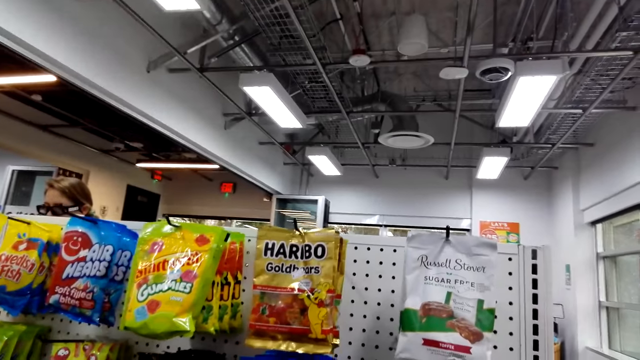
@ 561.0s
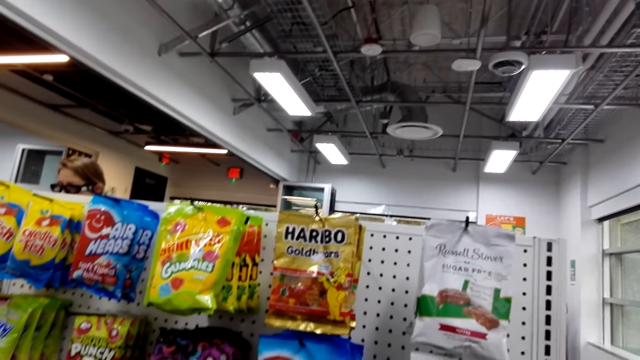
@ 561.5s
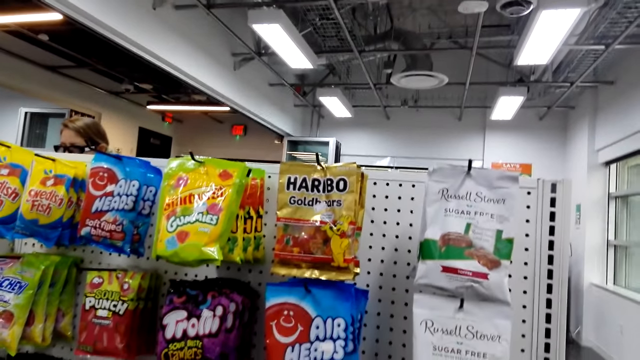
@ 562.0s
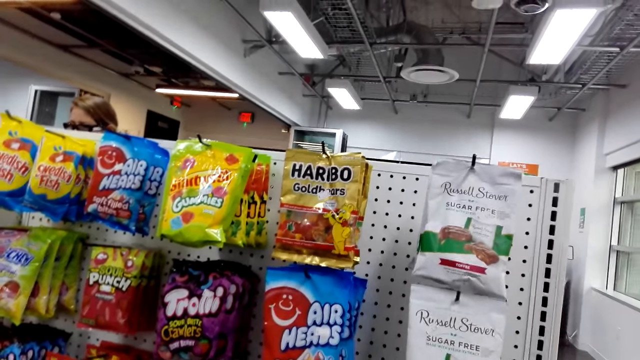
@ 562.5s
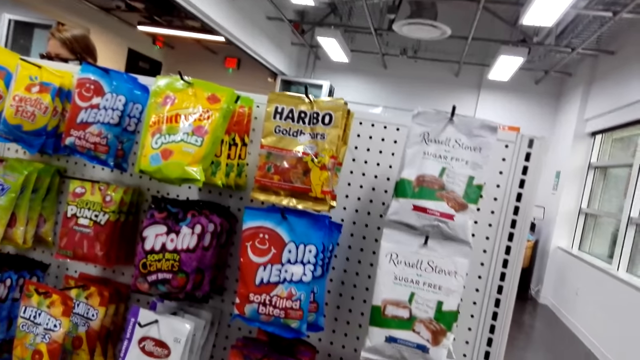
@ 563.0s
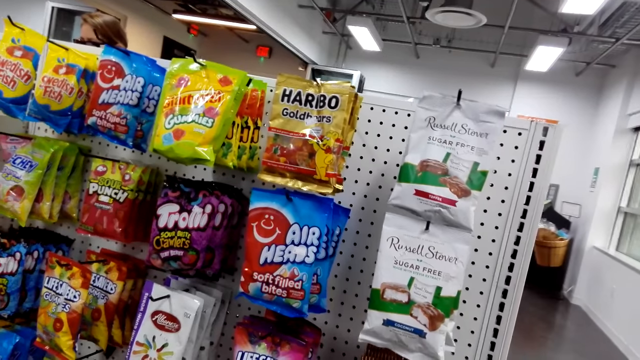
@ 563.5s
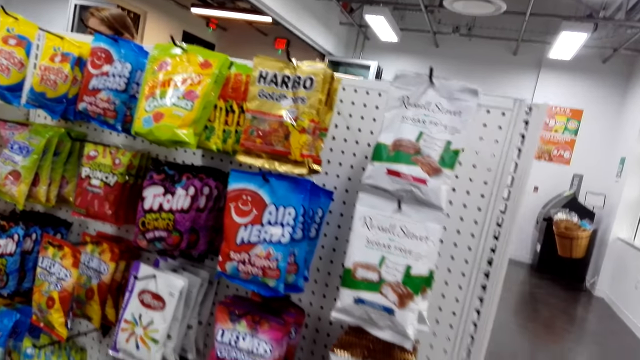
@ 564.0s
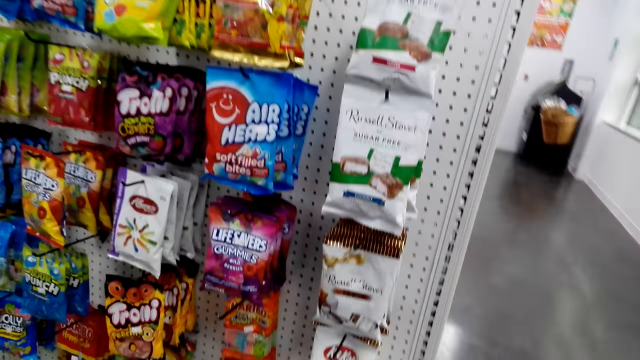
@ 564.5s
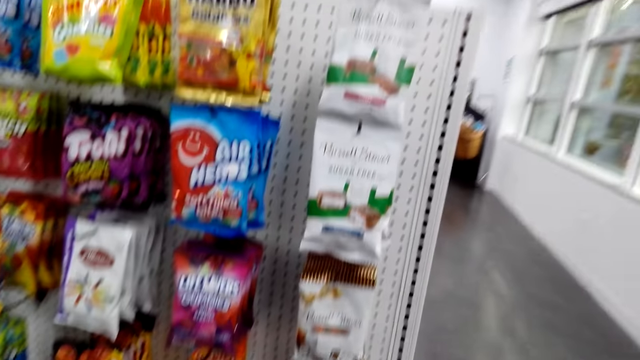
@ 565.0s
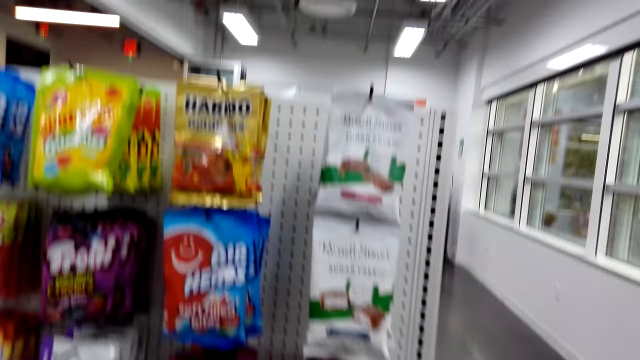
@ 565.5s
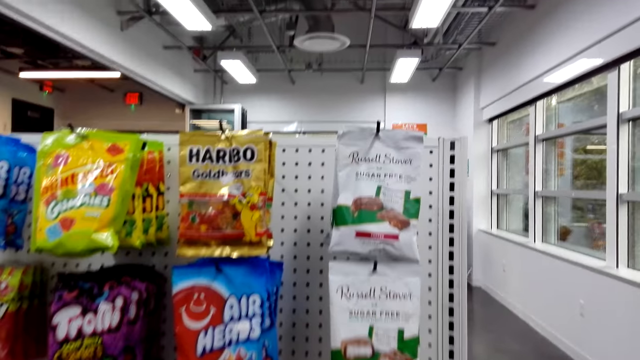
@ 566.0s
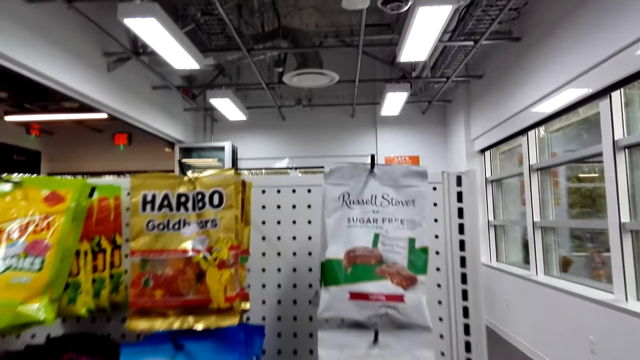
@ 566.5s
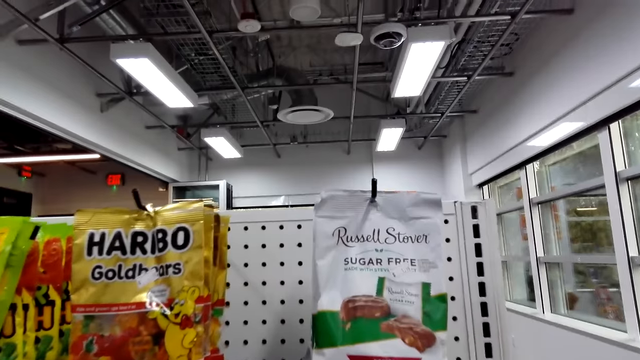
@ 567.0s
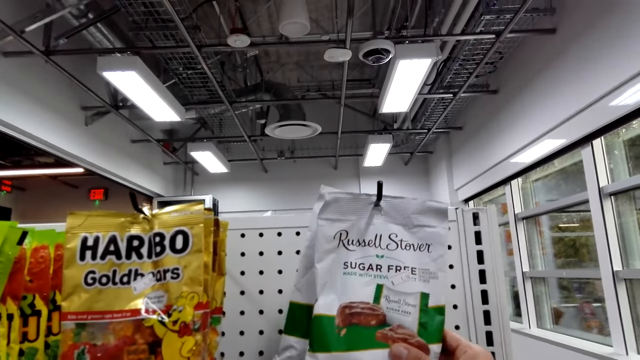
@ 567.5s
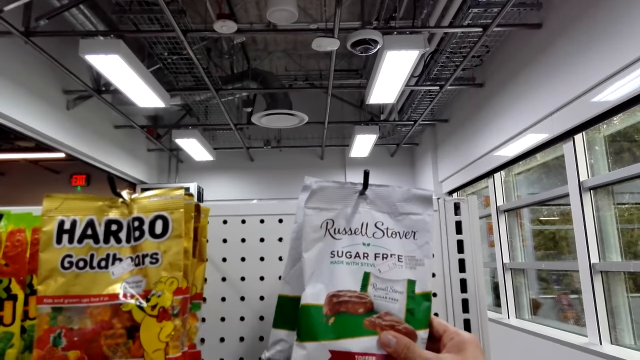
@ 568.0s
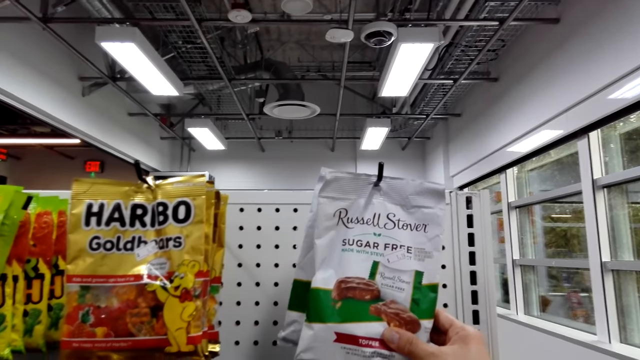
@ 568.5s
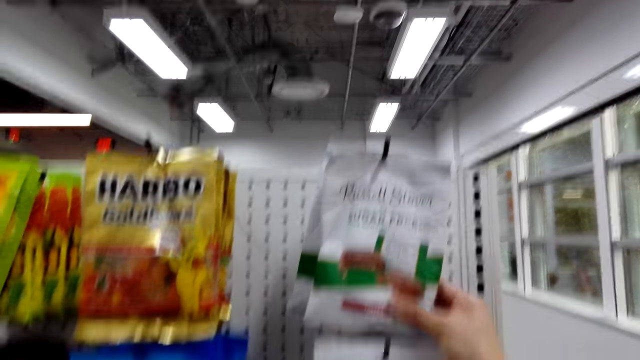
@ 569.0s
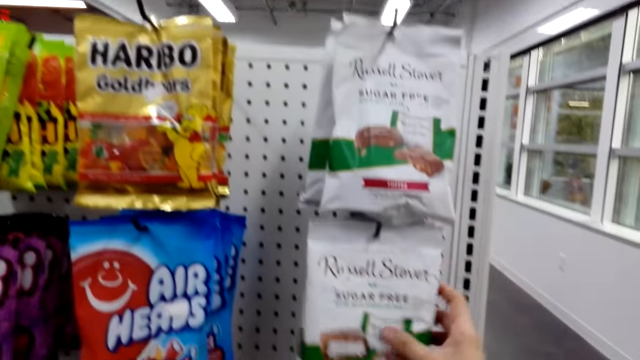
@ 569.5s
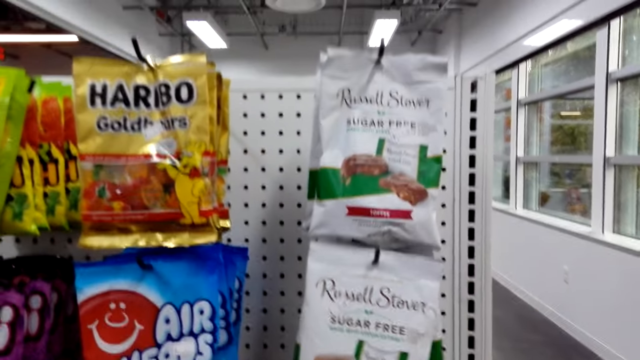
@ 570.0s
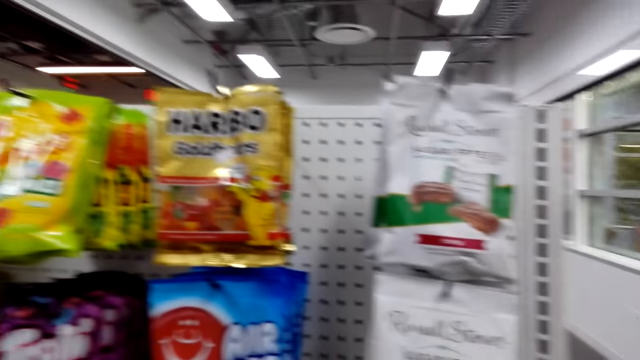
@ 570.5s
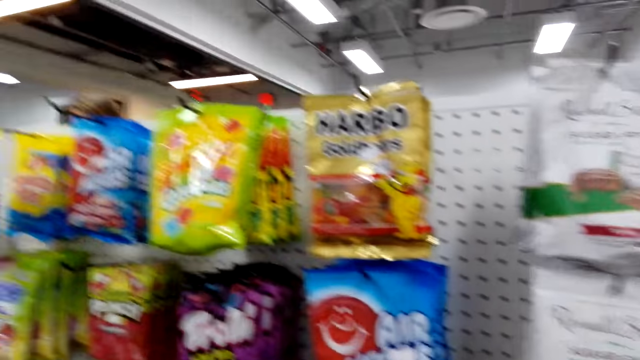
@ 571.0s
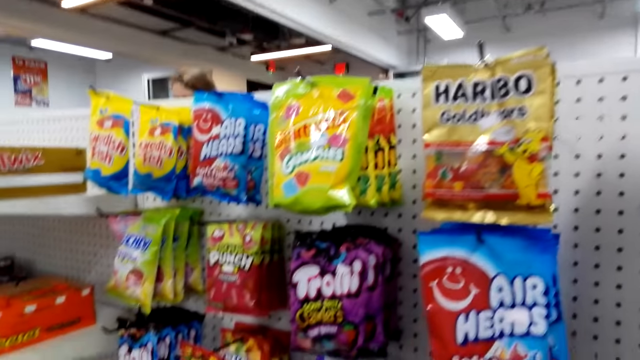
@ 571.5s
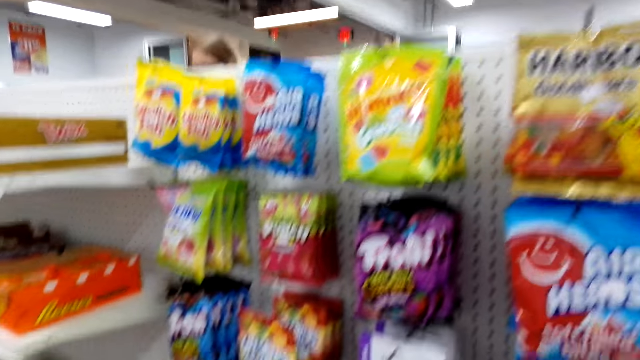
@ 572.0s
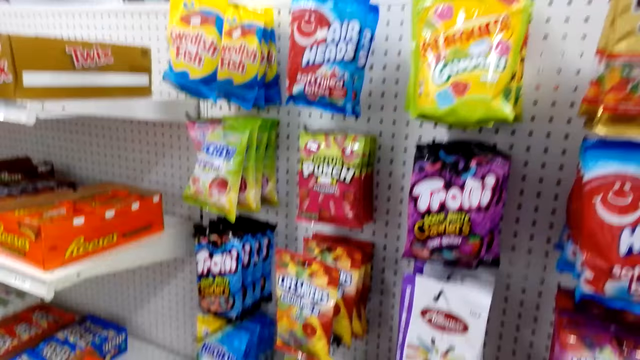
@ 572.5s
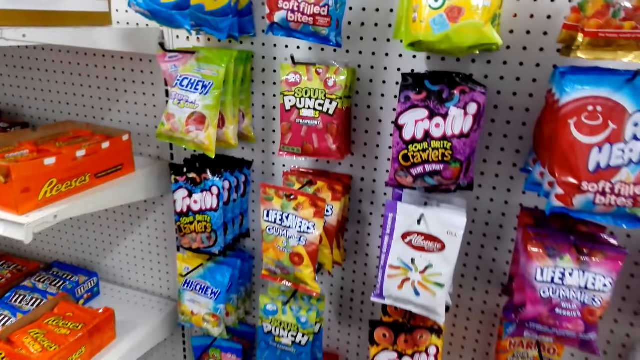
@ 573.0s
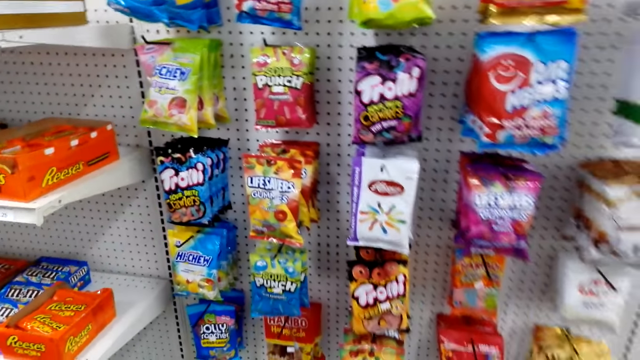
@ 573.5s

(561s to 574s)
The camera wearer touches something on the shelf. They speak. They touch toffee packs. They hold a packet of Russell Stover on the shelf. They move left.

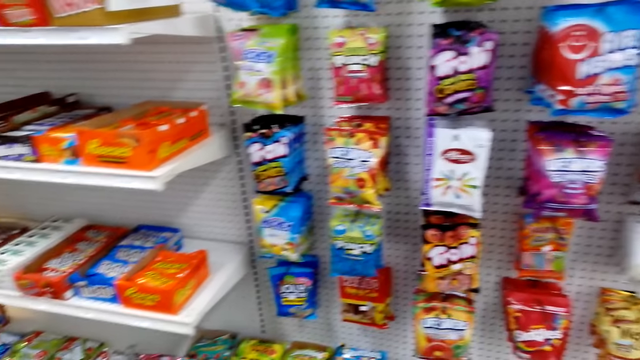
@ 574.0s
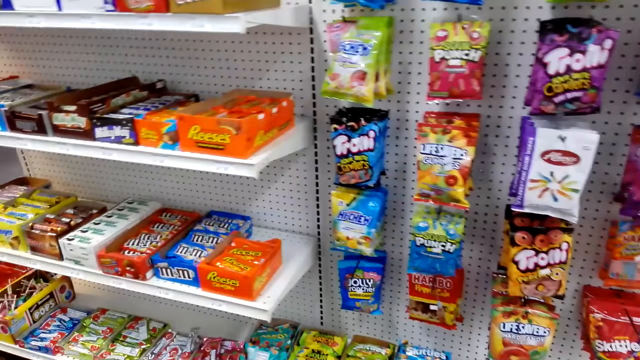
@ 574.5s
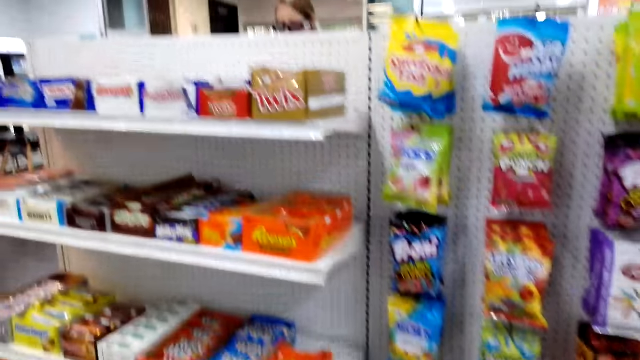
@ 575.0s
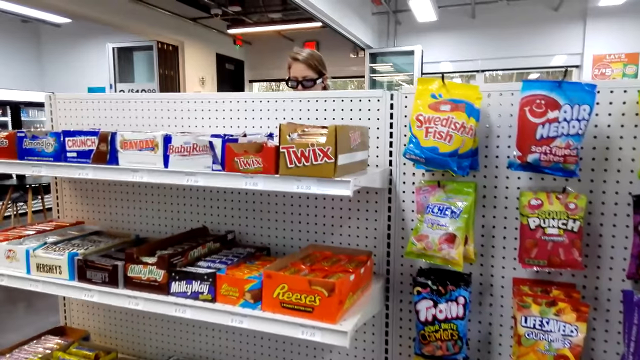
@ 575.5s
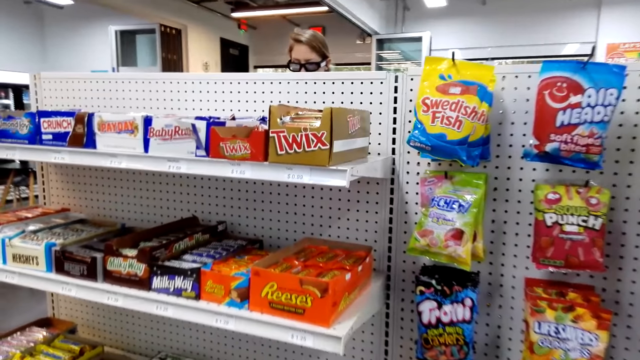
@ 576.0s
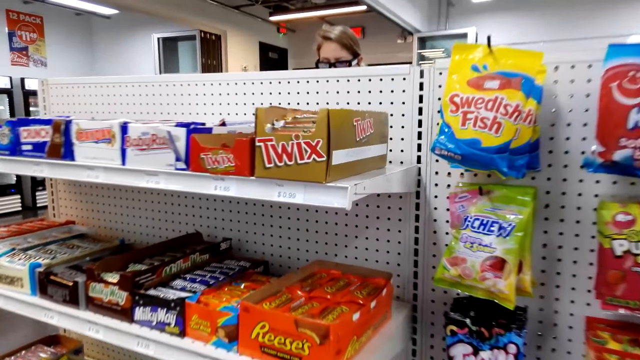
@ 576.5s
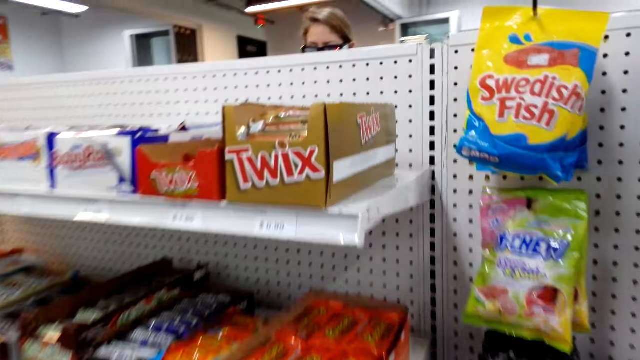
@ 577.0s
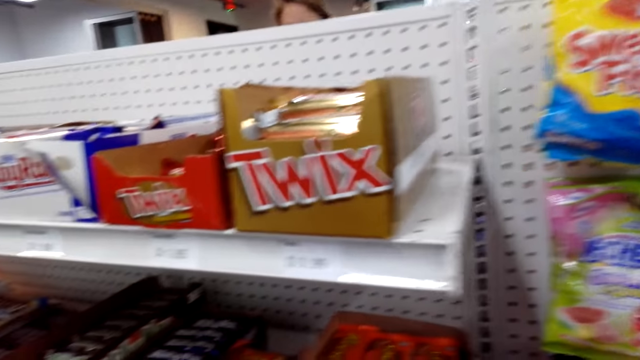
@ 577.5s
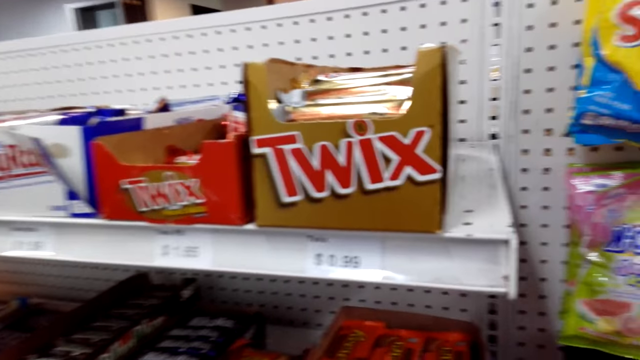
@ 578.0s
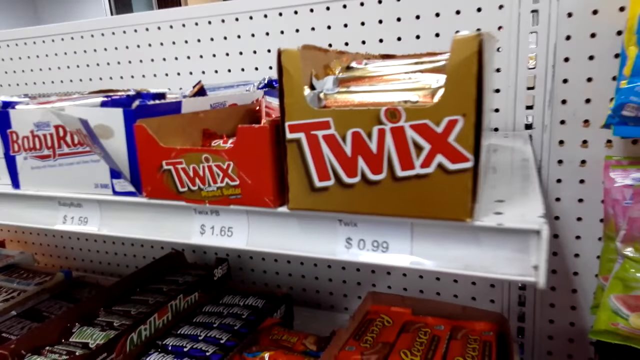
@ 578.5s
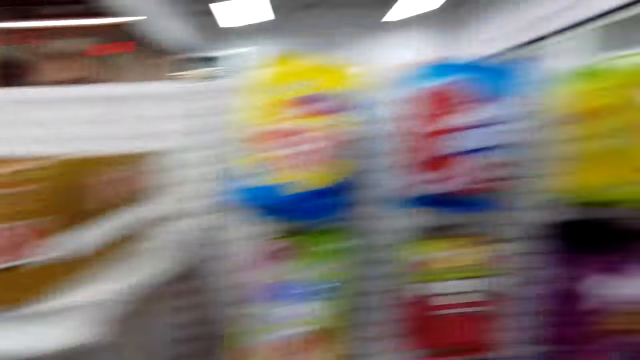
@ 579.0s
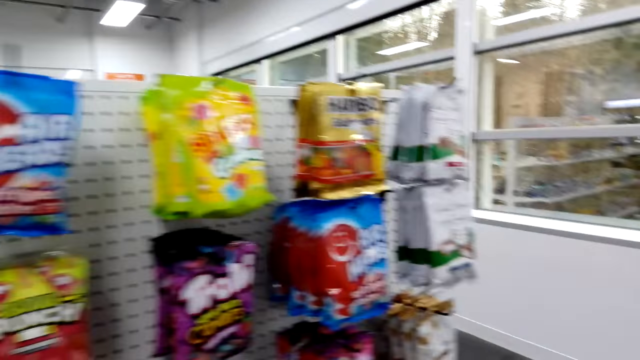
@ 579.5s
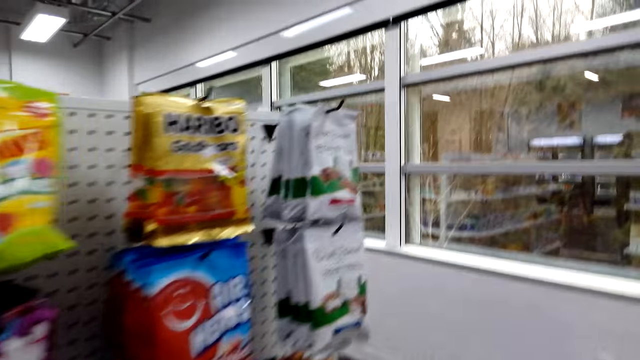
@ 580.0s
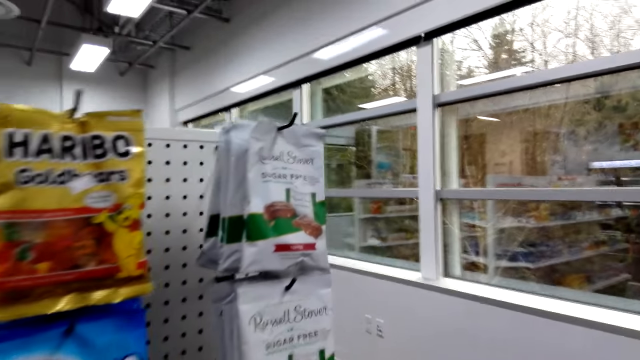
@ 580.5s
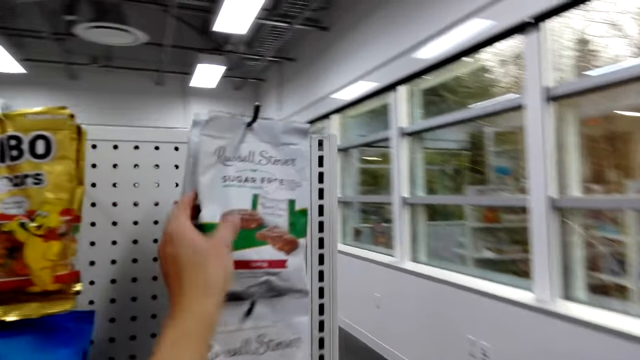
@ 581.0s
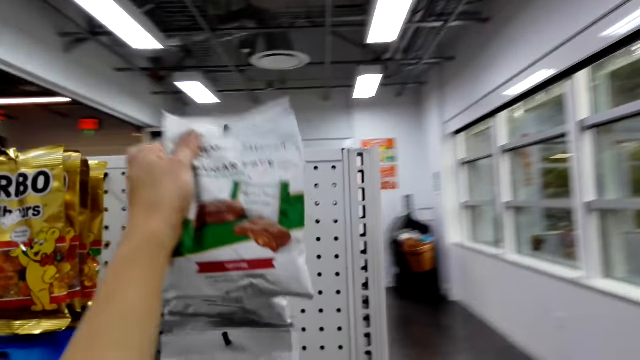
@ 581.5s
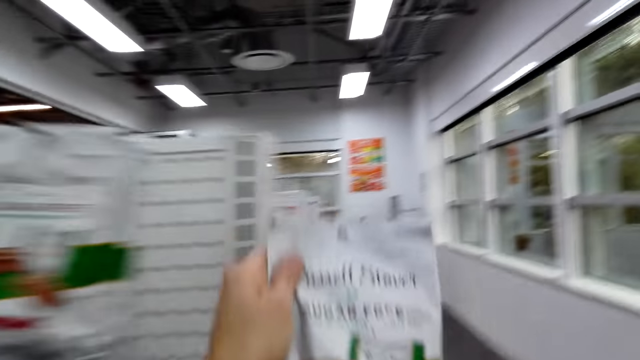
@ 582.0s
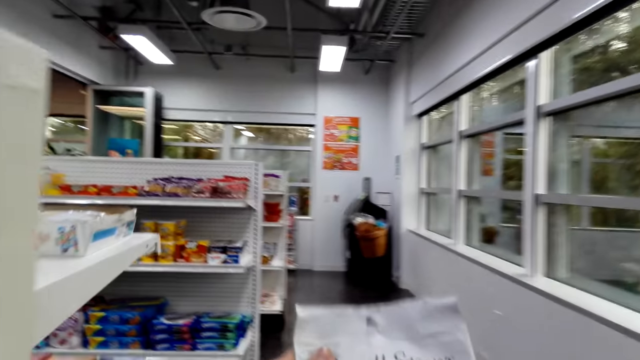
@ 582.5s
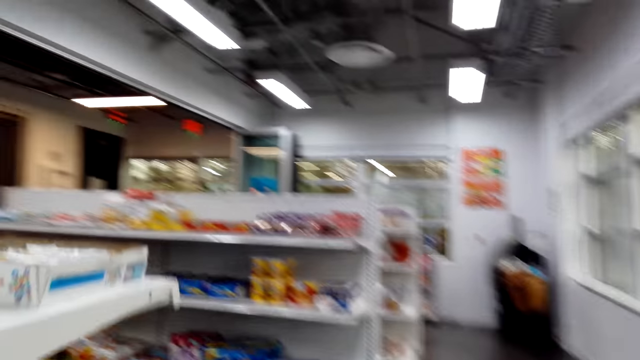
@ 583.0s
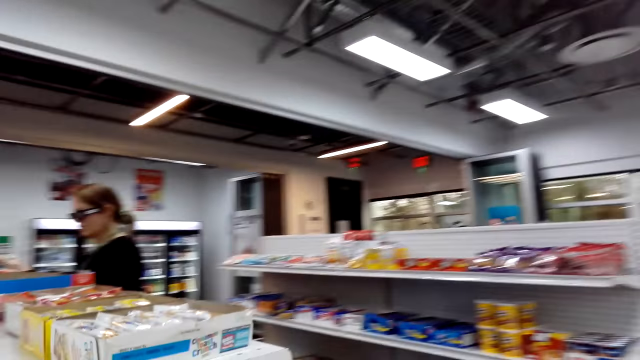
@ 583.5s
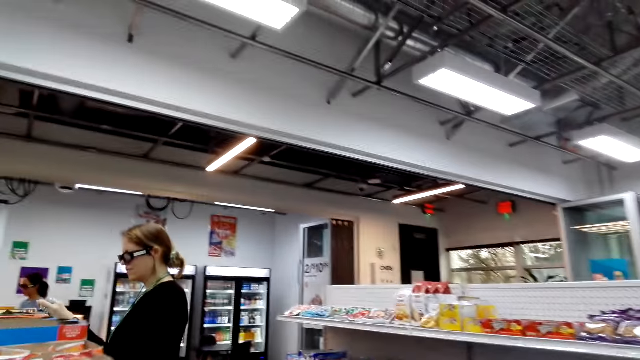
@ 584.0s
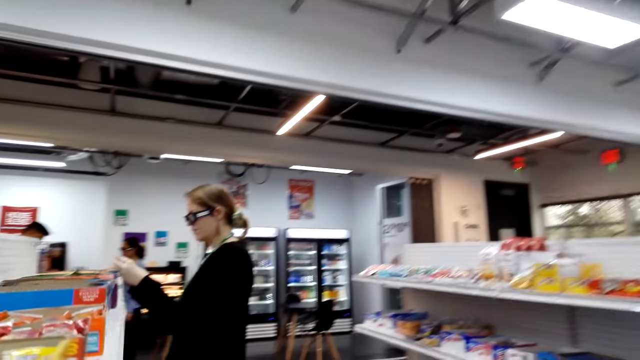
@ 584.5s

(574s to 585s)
The camera wearer moves forward, turns right and walks forward. They remove a packet of Russell Stover from the shelf. They walk forward, turn left, move around the shop and speak to a woman.
